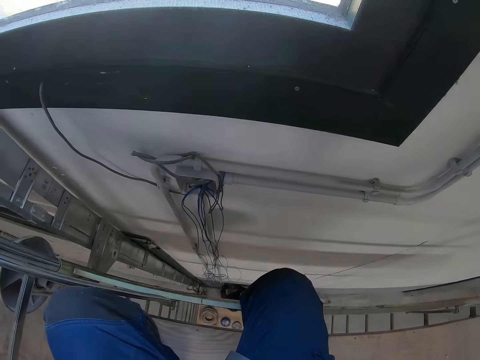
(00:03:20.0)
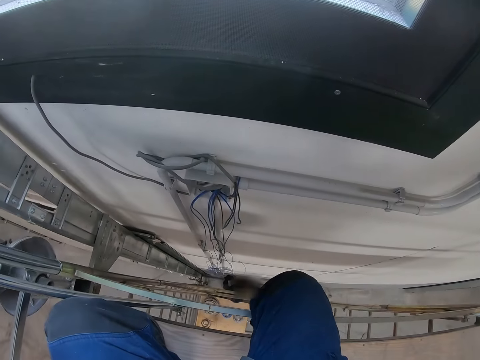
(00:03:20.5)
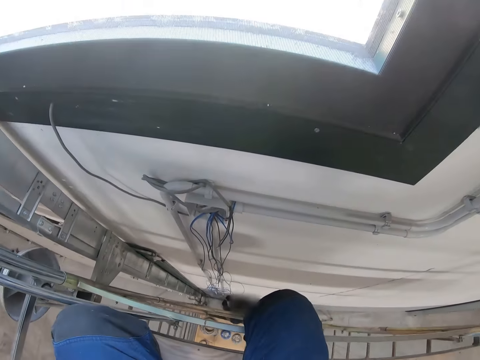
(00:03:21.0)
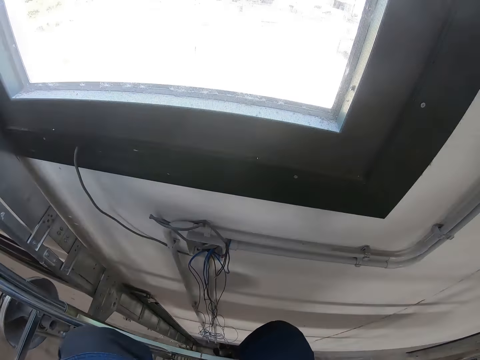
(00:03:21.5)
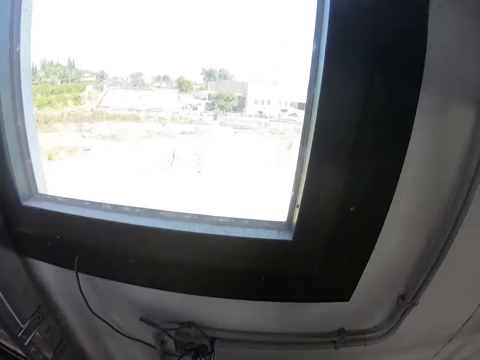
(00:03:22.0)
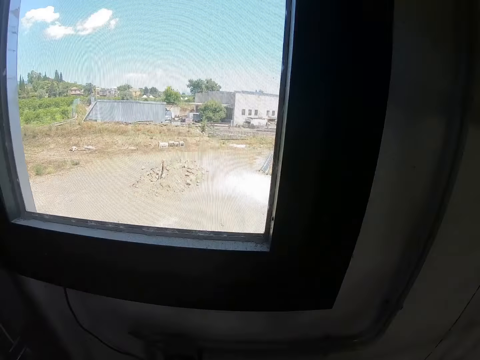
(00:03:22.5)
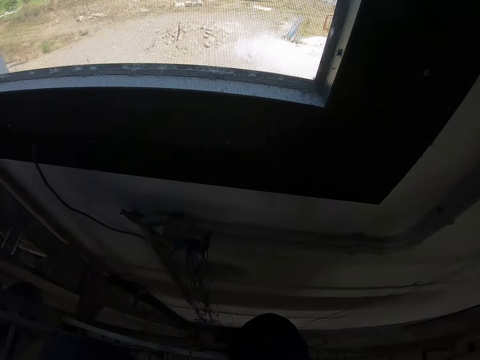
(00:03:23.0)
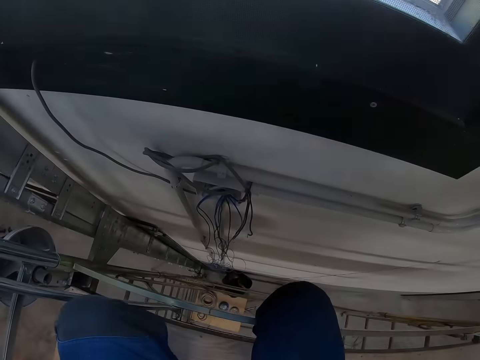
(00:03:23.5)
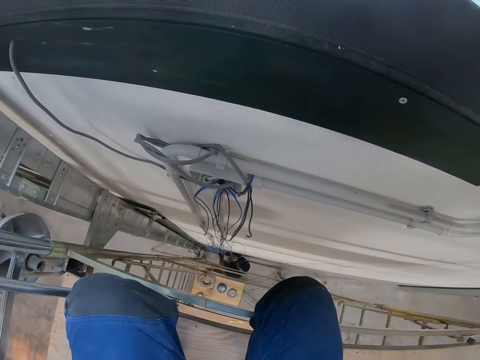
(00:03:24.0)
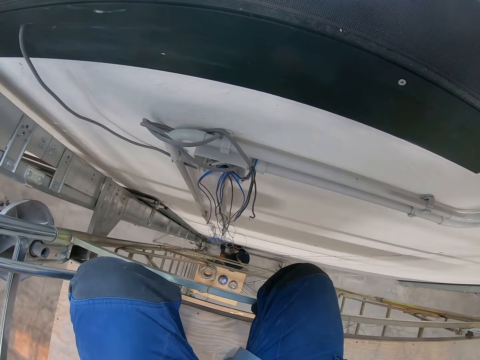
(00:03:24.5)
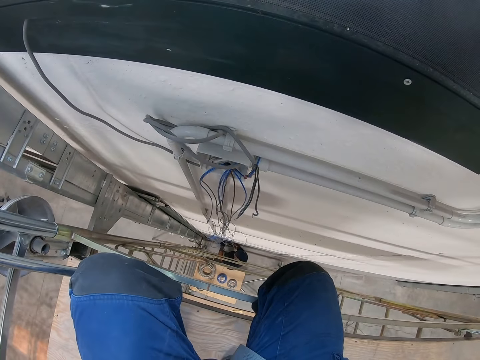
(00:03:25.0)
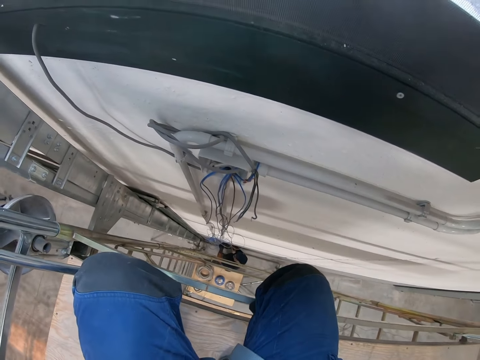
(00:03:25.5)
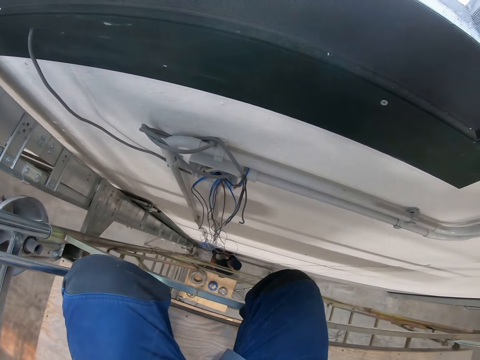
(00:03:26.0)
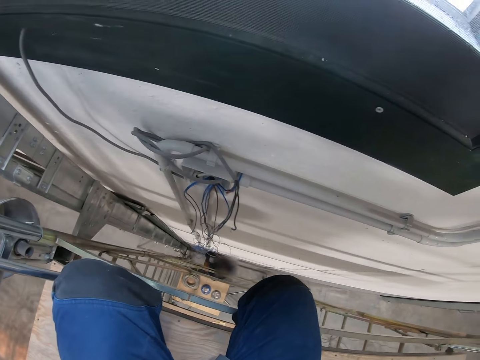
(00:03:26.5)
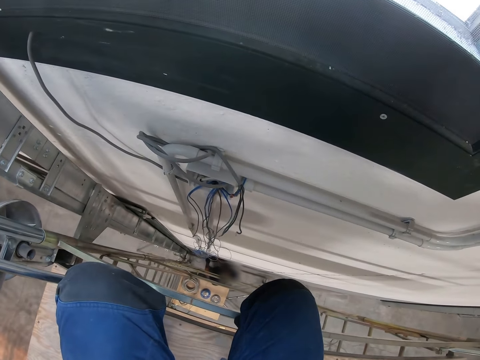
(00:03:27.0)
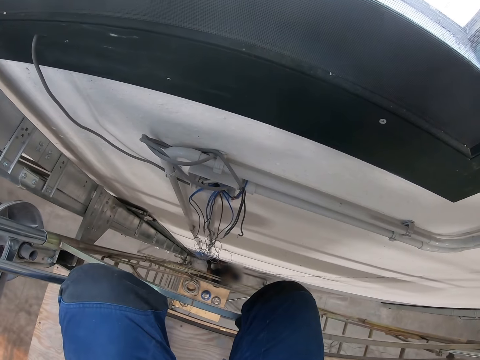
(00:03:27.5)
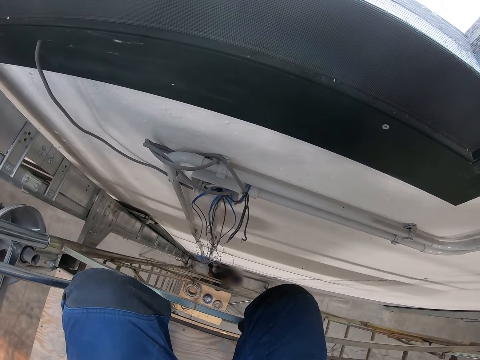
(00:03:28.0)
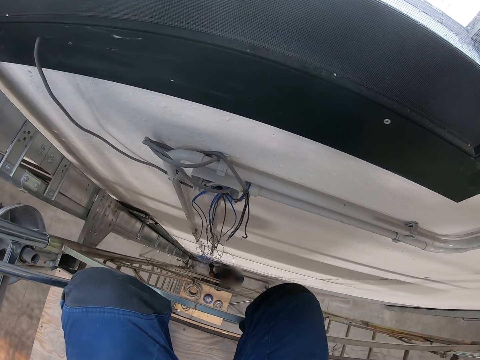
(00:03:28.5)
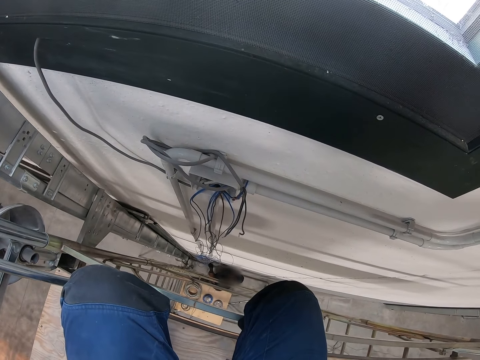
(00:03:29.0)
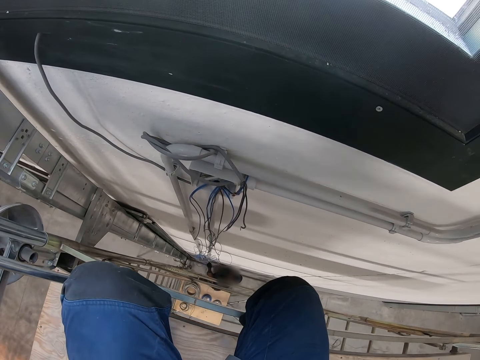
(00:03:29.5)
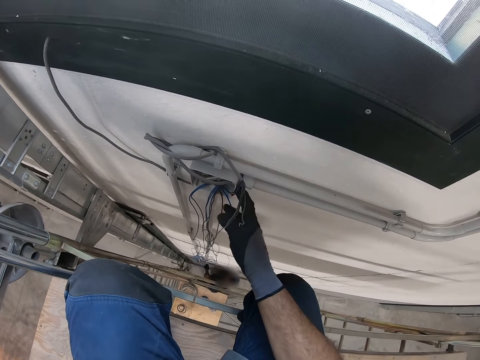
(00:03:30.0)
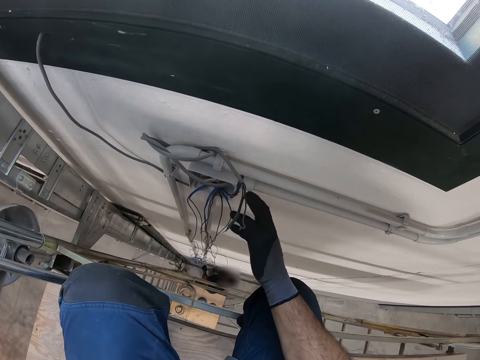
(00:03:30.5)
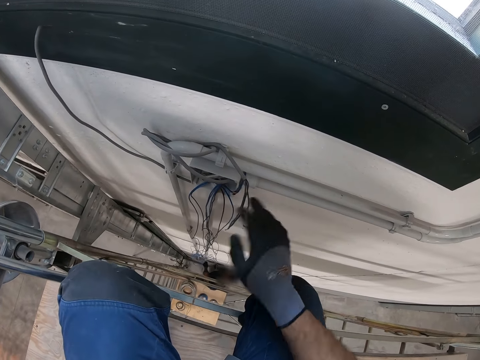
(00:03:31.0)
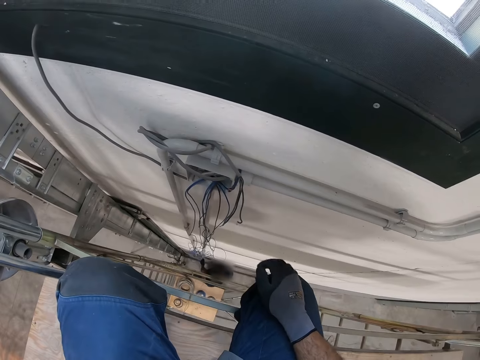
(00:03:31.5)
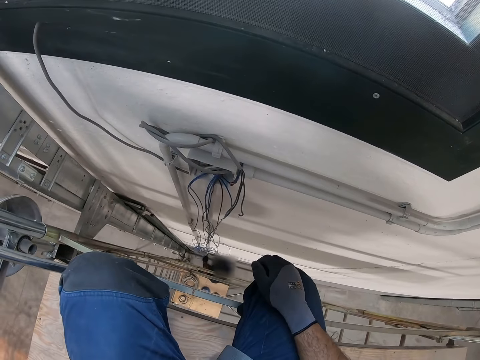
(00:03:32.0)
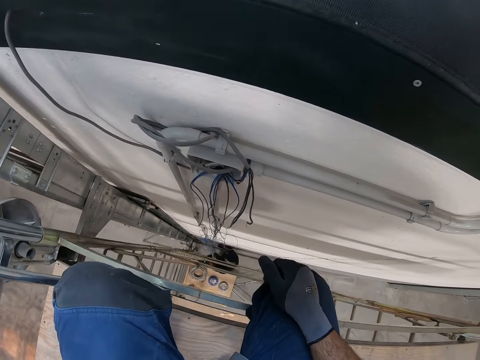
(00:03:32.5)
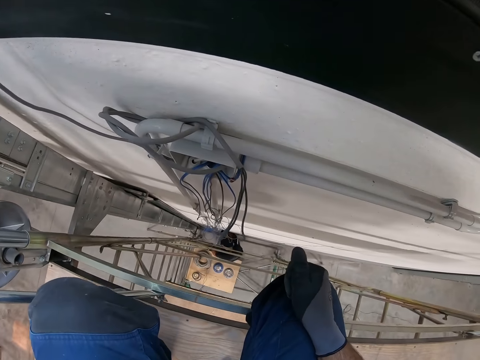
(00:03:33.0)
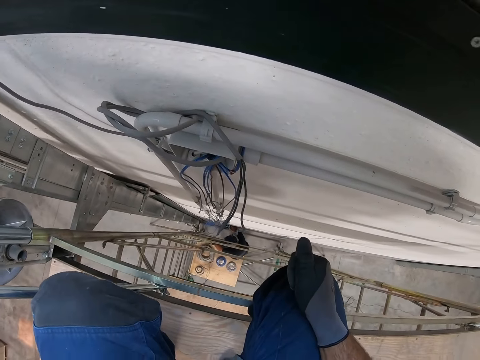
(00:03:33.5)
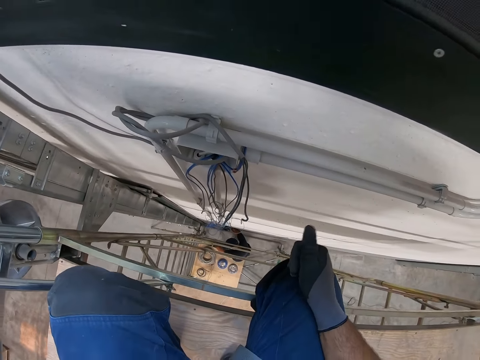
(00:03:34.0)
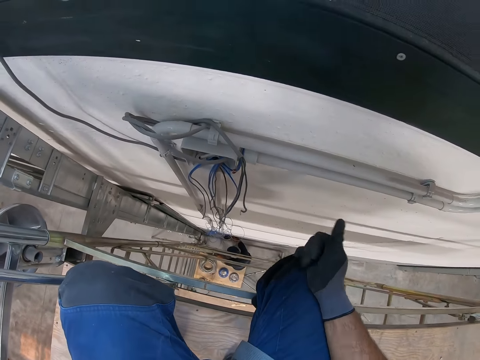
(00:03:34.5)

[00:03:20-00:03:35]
A person stands under the ladder. The camera wearer taps the cables or pipe on the wall with his hand. He stares at the person.

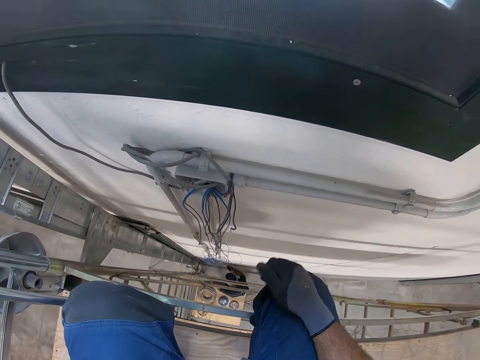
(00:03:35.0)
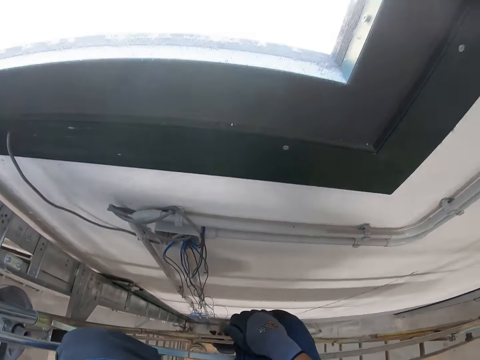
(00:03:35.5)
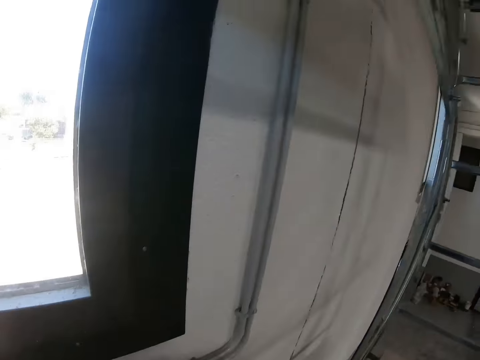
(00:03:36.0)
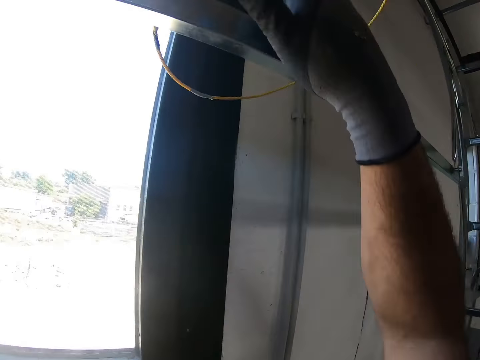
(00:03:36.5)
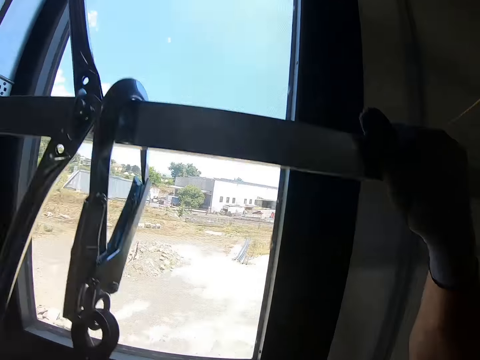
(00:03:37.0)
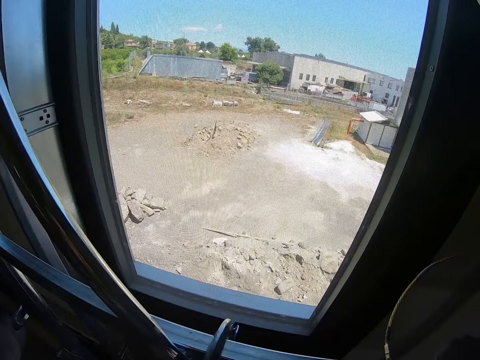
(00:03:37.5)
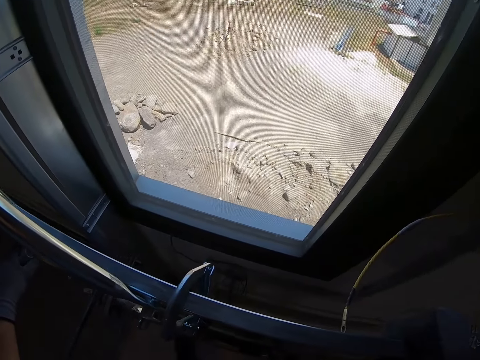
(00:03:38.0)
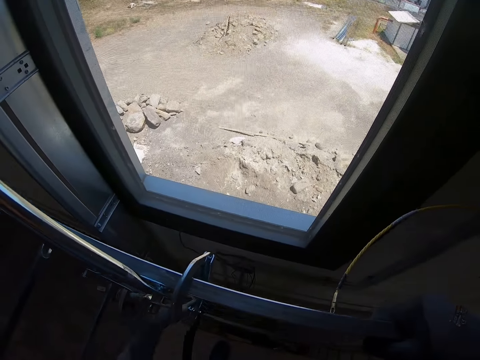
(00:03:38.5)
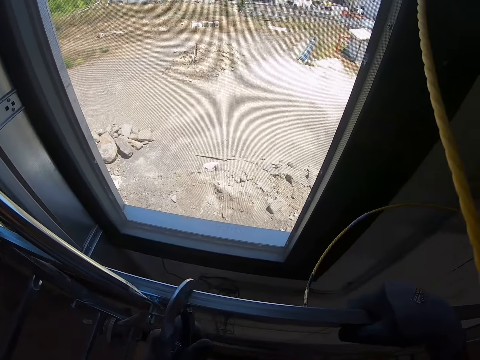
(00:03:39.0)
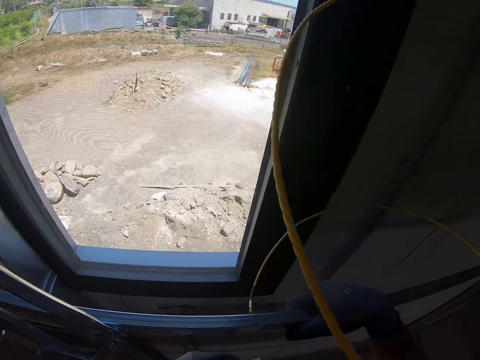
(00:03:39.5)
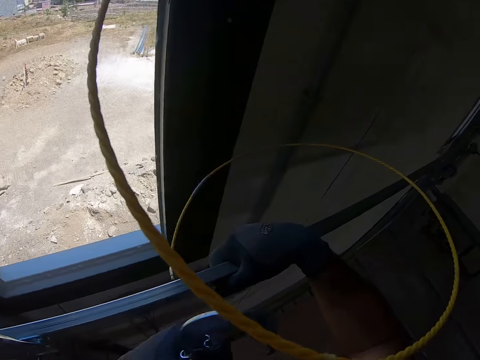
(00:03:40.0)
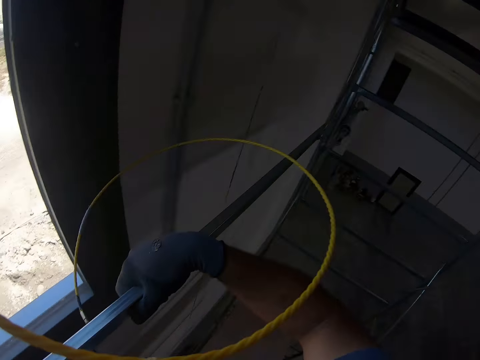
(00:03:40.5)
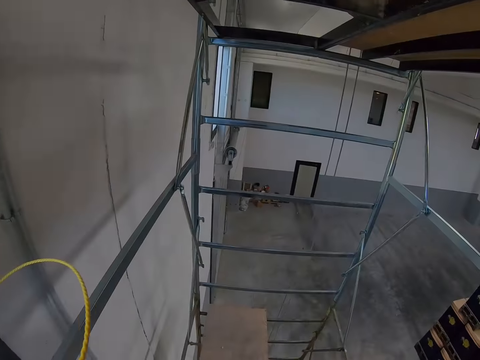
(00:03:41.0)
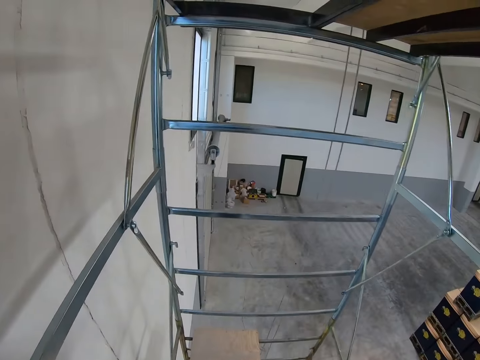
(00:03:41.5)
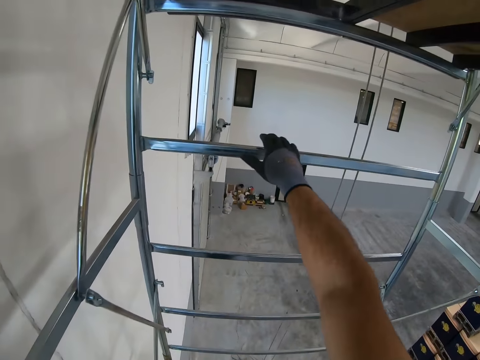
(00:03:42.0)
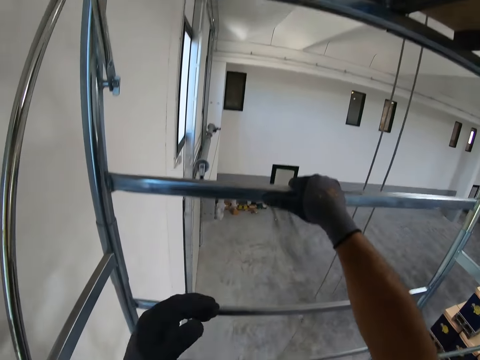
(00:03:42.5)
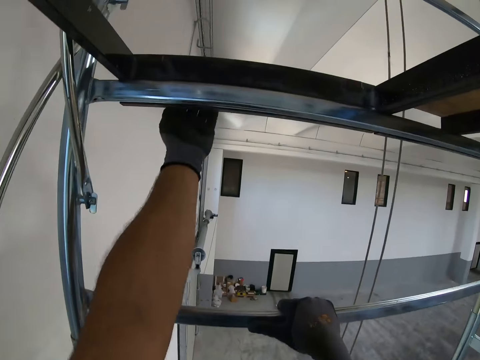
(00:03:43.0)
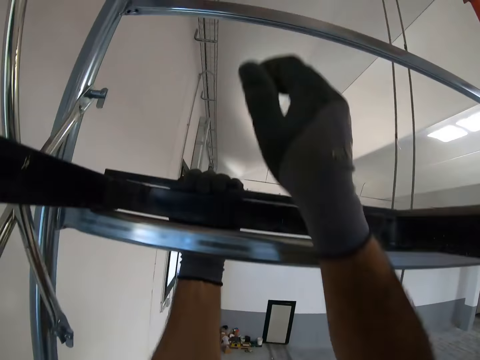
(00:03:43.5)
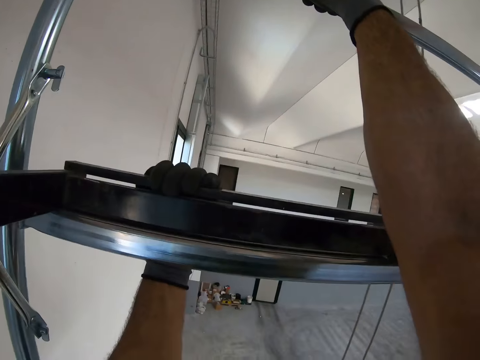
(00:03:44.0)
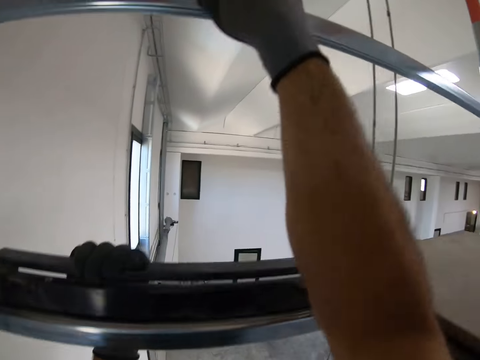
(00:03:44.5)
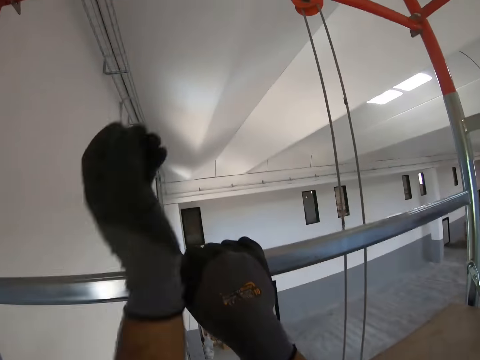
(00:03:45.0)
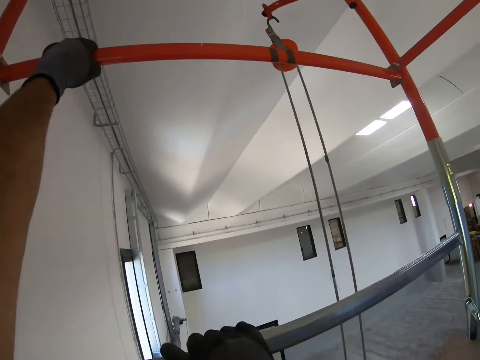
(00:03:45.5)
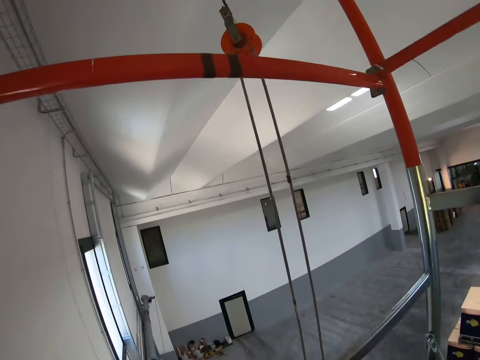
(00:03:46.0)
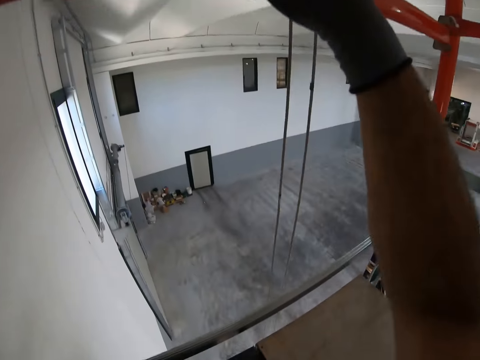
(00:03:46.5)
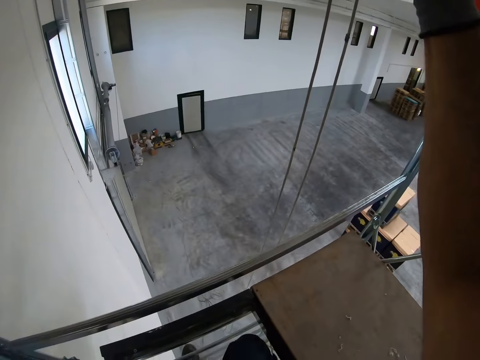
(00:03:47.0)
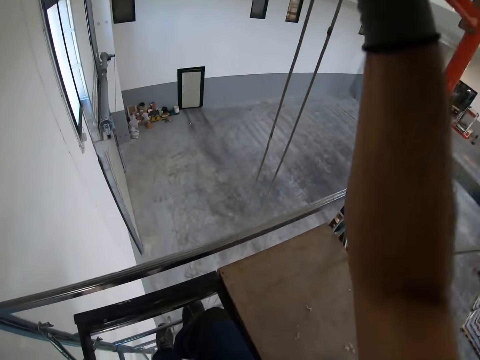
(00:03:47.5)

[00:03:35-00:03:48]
The camera wearer stares at the wall. He stands up on his feet. He unhooks the harness from the rail. He moves to his right. He holds the ladder rail with his hands. He climbs up the ladder.
